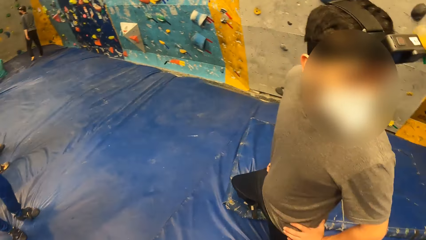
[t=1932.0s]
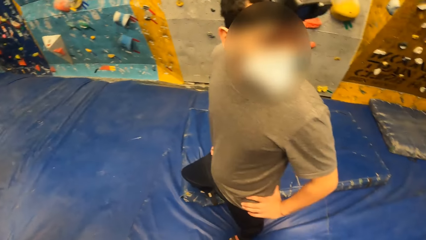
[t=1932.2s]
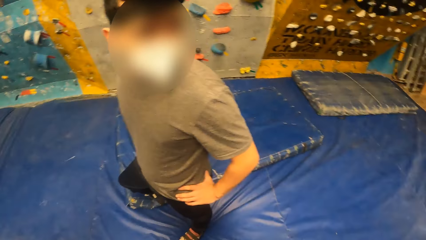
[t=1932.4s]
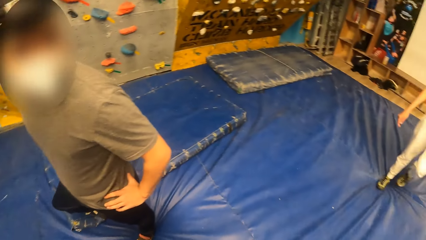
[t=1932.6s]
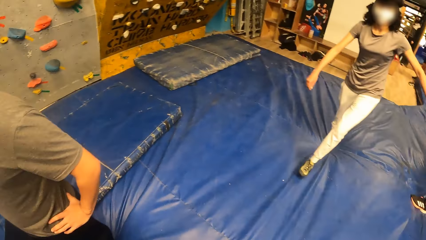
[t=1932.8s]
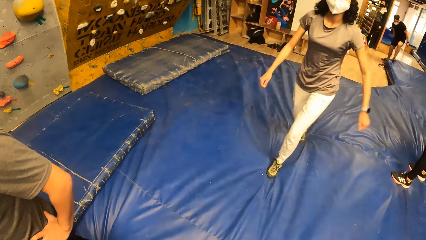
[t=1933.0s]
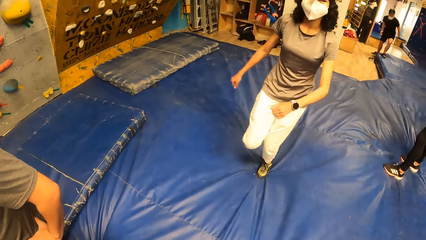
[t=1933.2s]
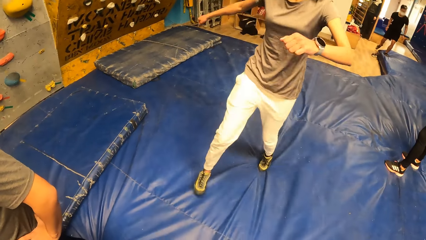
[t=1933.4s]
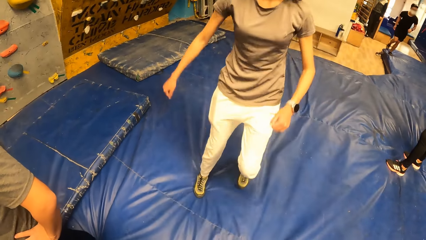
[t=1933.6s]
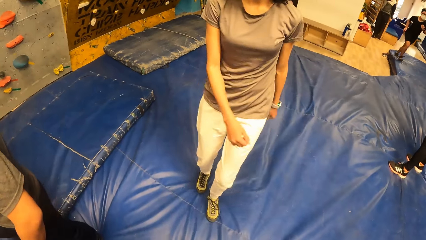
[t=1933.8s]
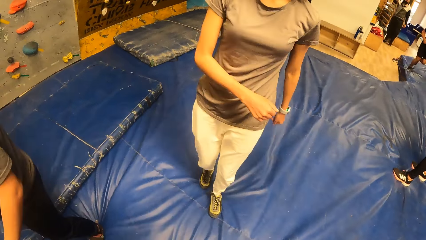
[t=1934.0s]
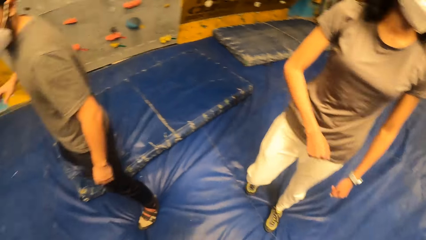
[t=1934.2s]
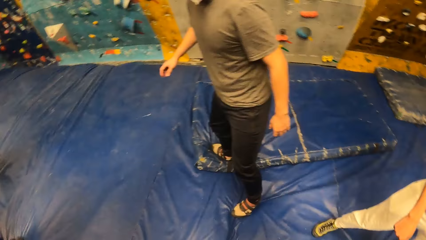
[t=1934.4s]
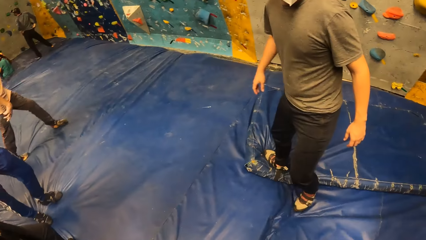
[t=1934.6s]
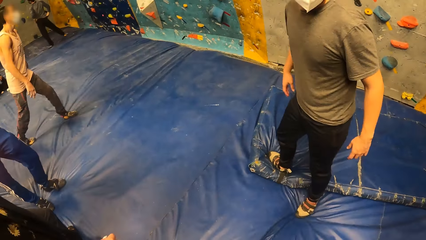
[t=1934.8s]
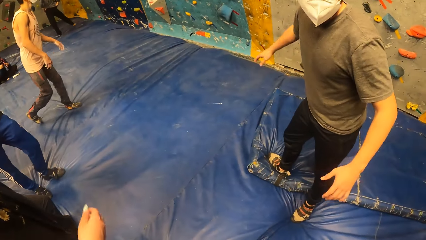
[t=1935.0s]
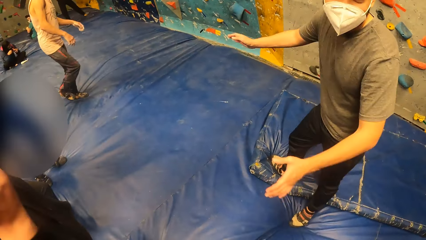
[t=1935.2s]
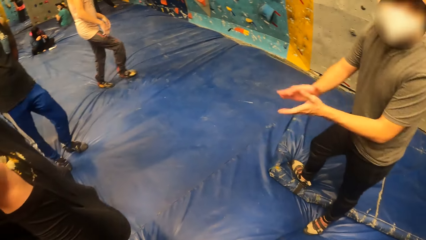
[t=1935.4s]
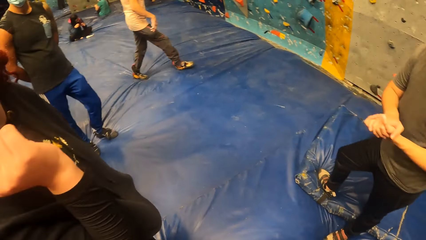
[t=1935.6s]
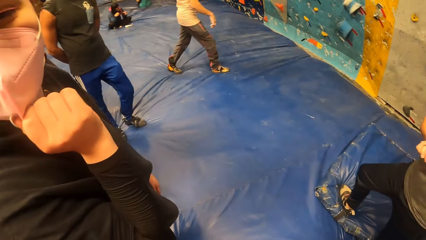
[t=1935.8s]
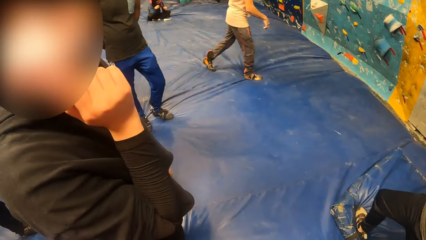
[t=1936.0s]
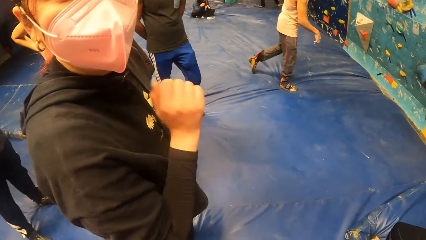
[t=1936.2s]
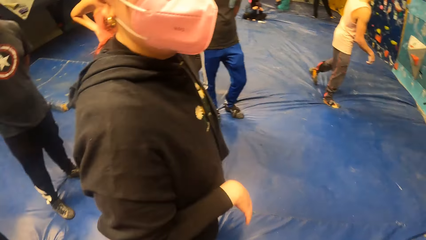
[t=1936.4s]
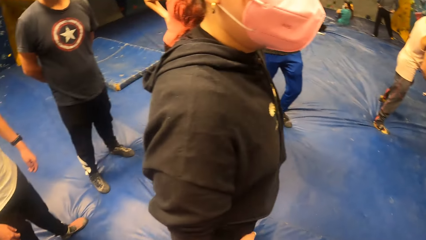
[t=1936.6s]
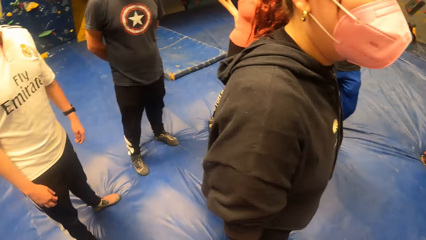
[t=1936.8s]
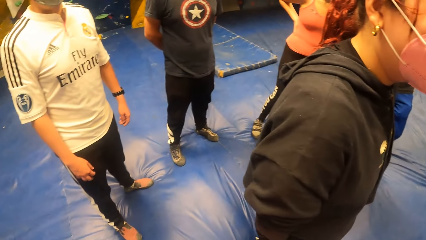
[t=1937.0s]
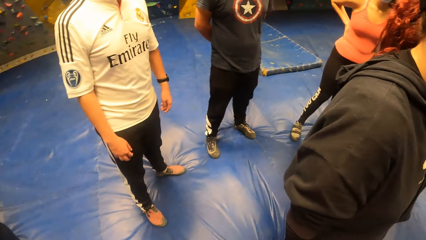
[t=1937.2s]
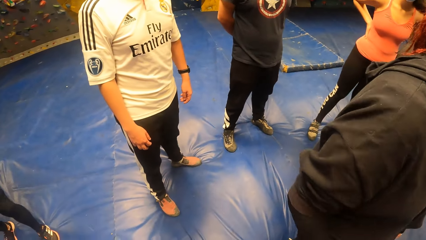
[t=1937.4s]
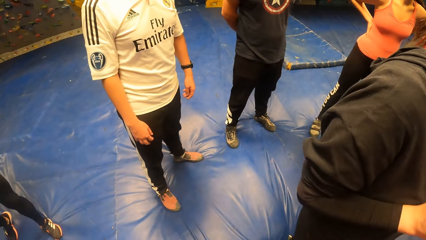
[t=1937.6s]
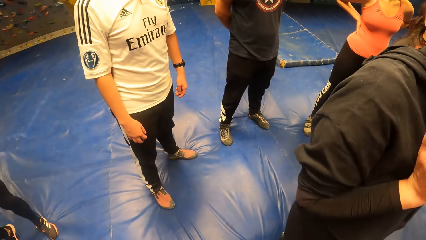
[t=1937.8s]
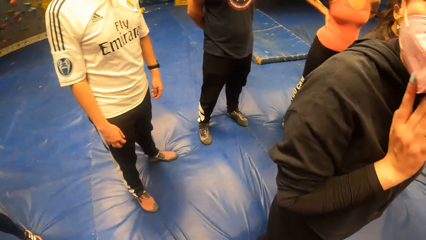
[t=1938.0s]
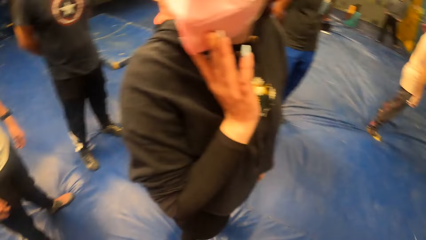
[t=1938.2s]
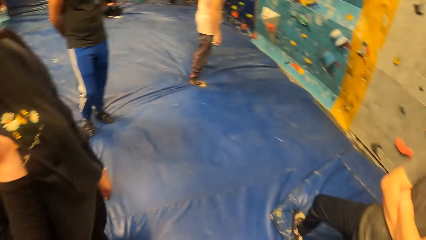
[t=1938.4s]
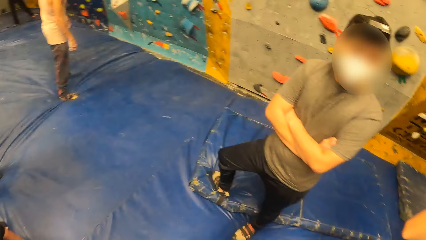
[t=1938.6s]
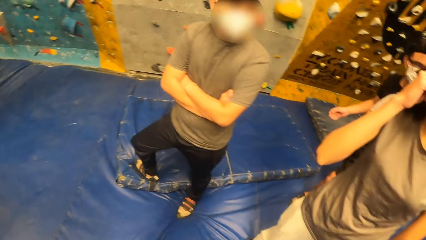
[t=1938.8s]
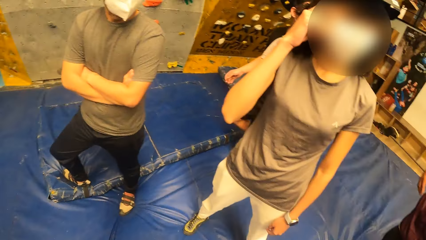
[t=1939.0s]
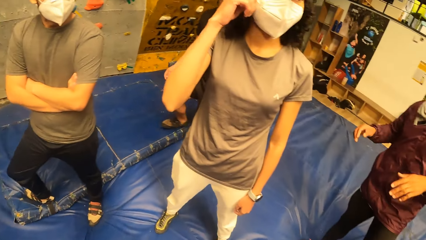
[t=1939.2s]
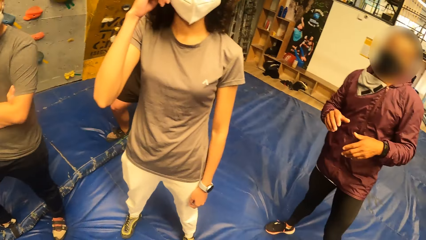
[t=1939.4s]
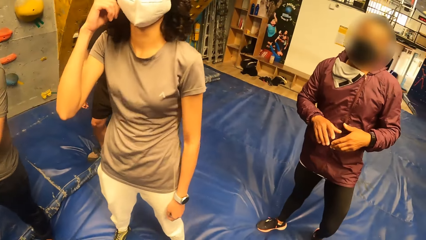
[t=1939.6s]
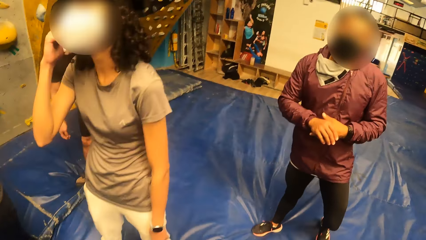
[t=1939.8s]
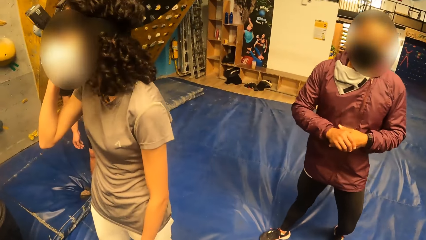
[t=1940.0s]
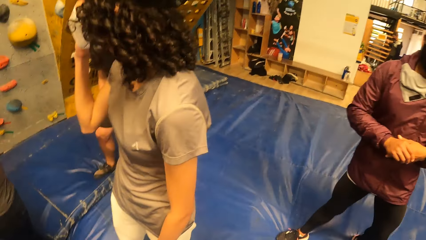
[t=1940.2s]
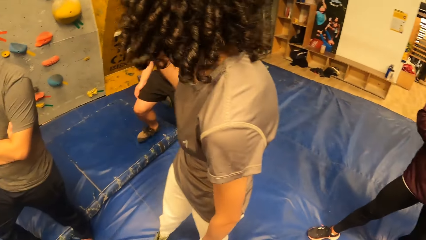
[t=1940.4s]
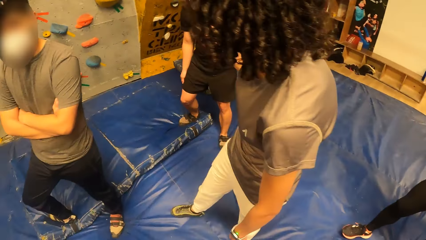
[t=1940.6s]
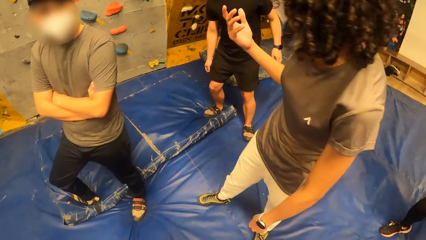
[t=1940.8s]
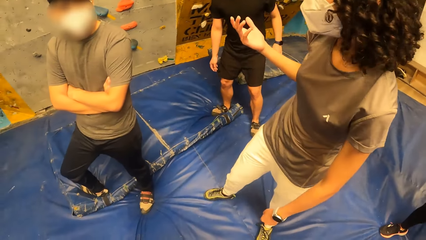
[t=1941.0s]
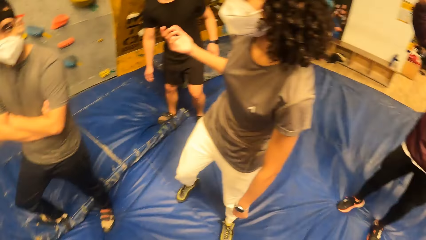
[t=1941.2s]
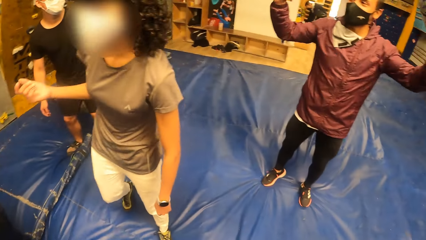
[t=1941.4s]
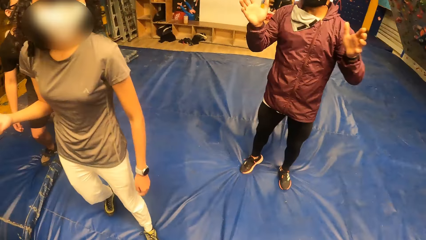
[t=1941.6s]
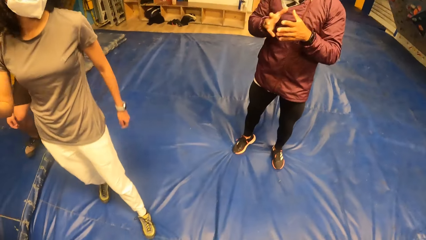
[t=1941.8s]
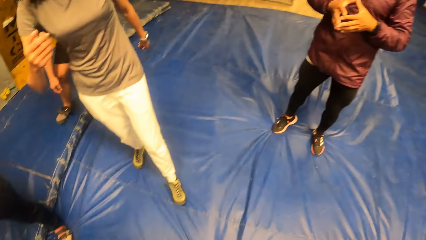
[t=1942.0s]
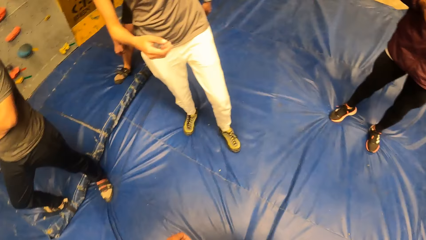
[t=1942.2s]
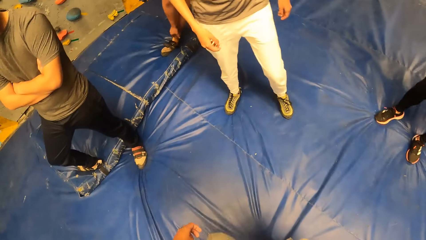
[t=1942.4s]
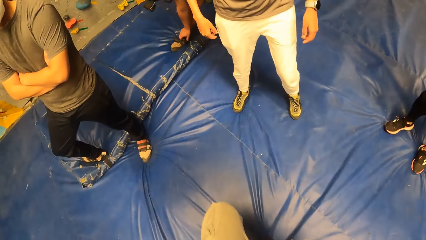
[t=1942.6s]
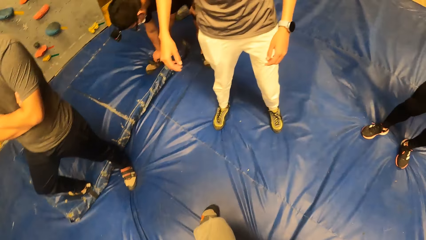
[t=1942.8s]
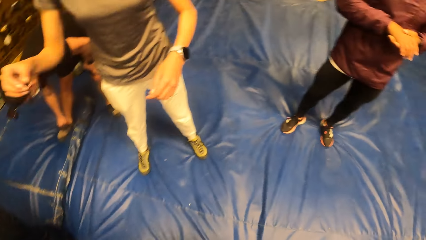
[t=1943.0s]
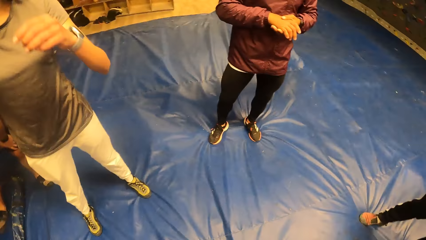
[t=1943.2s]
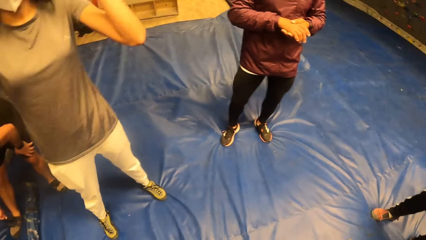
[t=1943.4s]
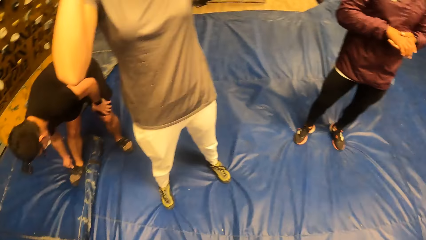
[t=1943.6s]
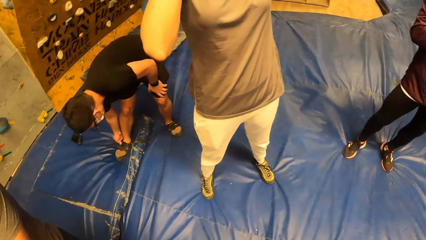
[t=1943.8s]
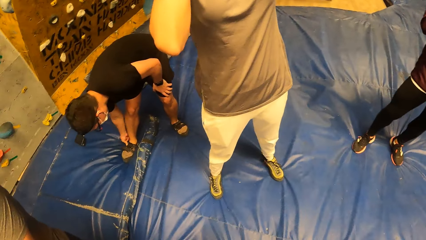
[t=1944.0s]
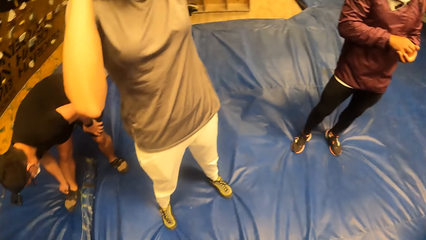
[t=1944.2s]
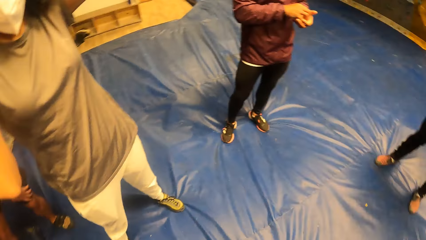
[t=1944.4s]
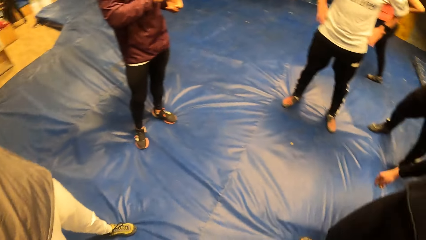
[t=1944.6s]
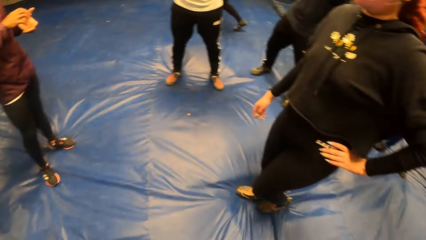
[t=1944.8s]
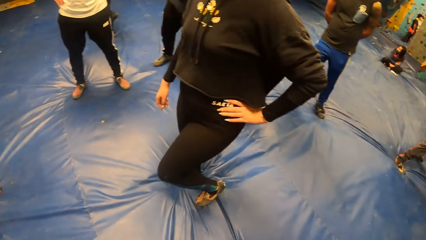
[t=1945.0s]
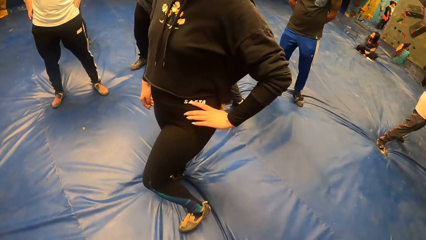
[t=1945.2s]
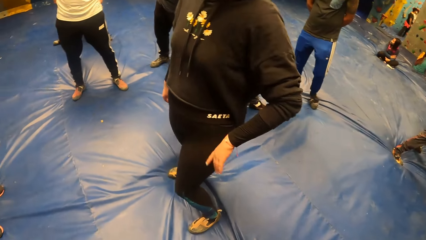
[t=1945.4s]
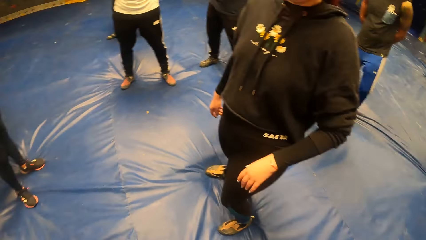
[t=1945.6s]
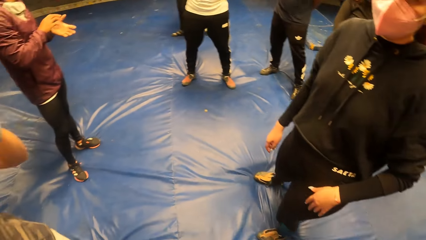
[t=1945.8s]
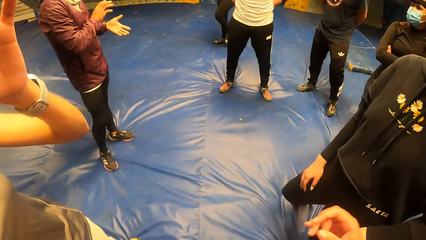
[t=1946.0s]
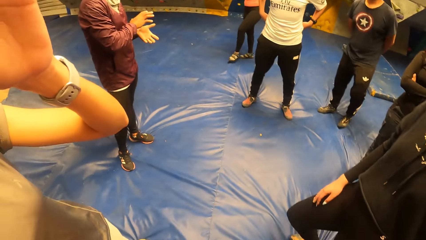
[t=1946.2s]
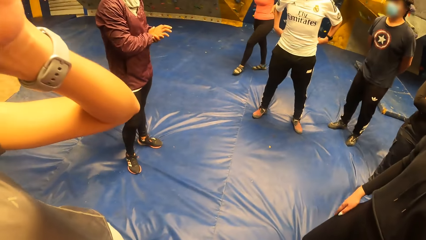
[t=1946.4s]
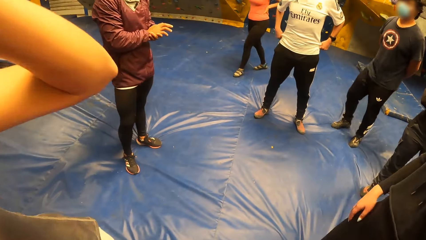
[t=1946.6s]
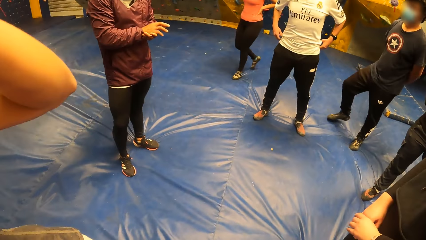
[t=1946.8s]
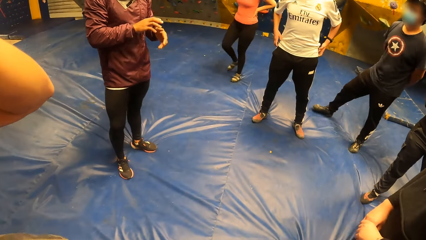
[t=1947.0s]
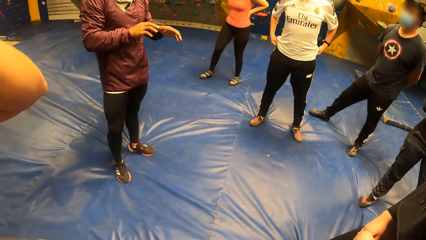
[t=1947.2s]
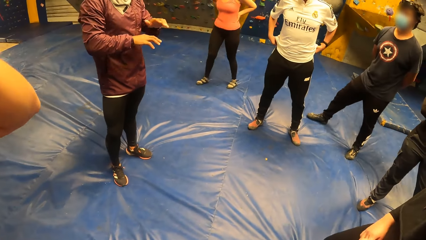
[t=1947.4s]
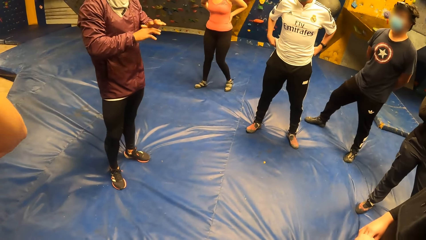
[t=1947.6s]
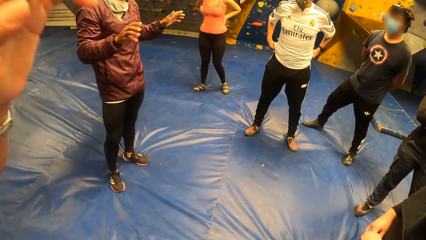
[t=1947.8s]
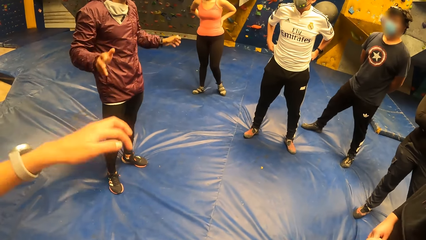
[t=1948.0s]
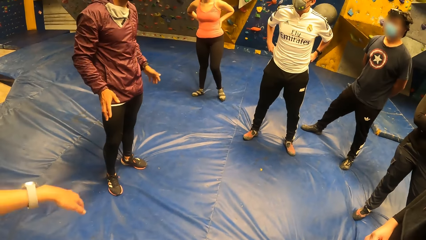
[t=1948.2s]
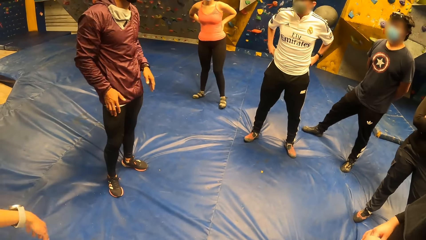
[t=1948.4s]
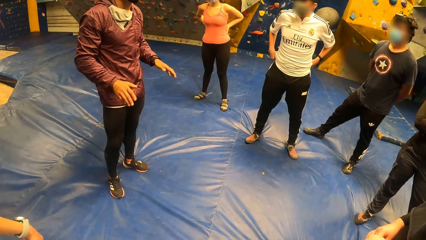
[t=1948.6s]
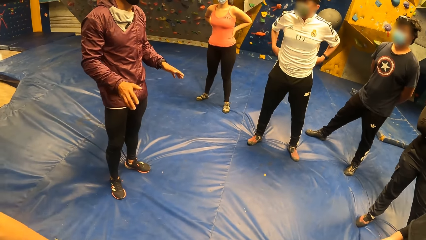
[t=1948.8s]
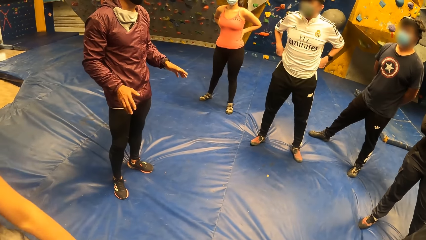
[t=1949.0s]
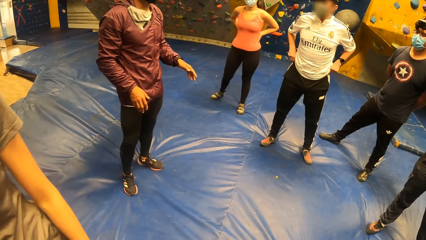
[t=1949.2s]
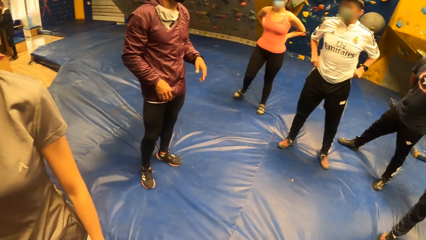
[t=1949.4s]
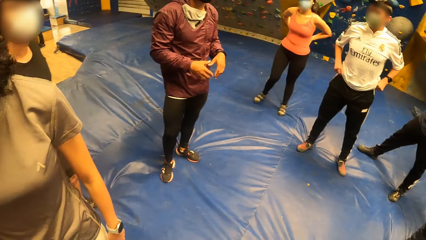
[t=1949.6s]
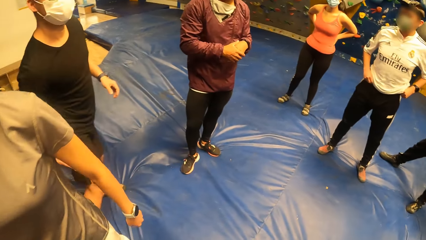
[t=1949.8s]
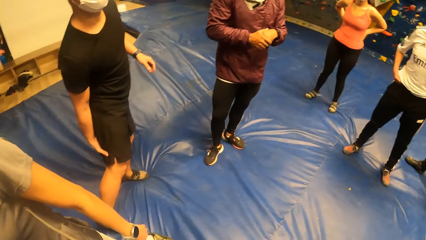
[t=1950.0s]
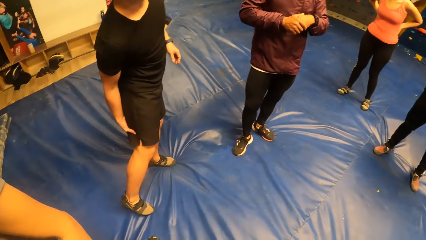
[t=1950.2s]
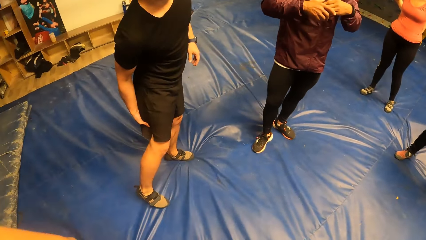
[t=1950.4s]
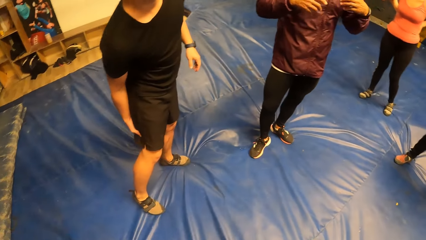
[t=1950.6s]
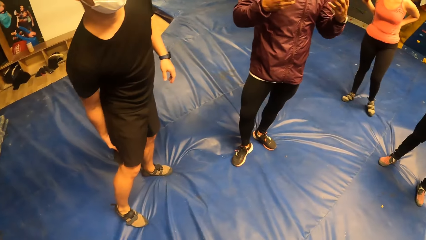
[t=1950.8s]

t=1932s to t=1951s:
The camera wearer looks around. They walk around. They look around. They move a hand. They look around.
